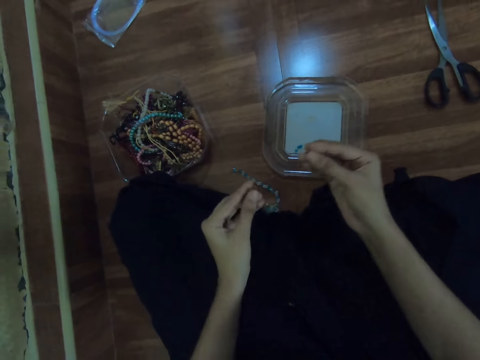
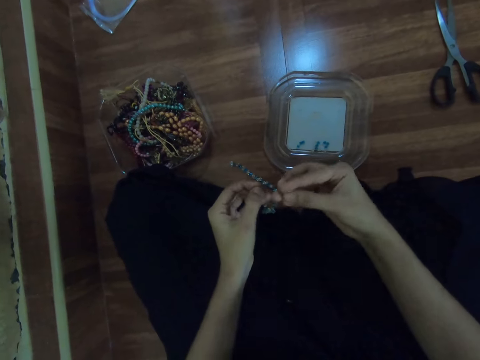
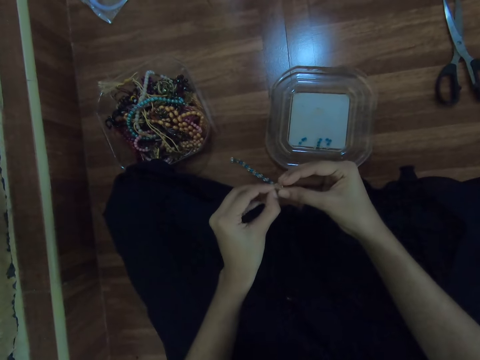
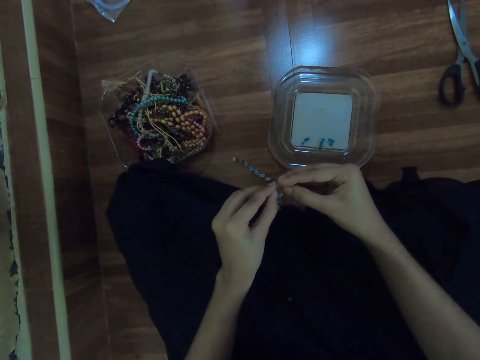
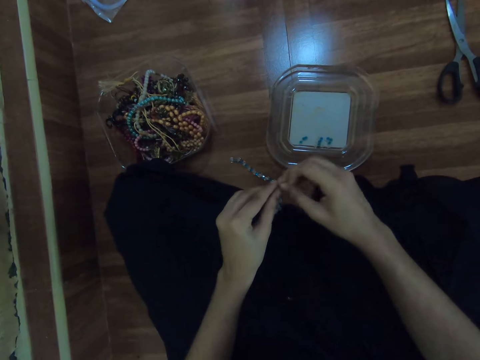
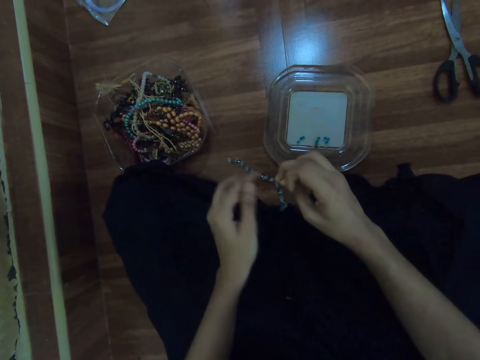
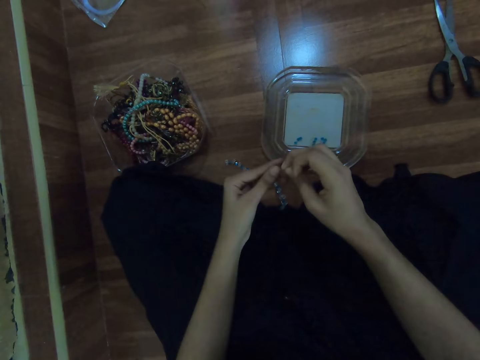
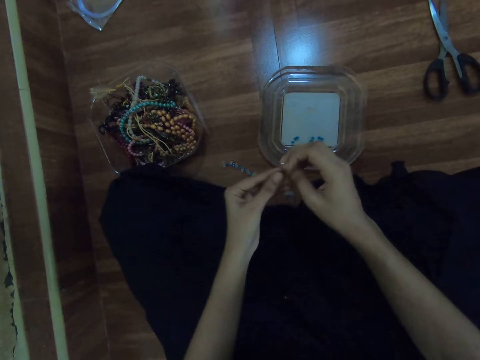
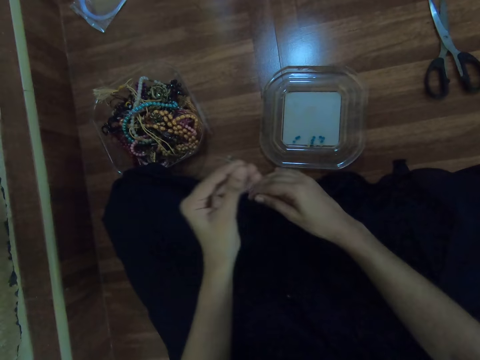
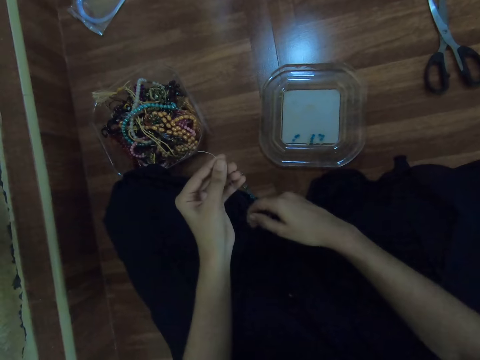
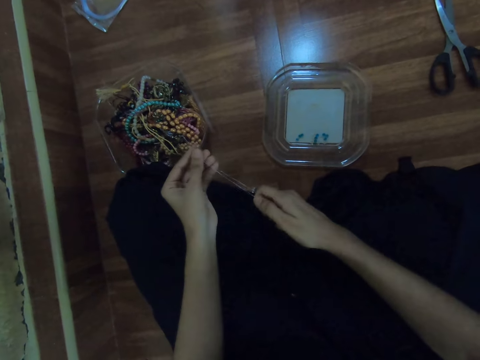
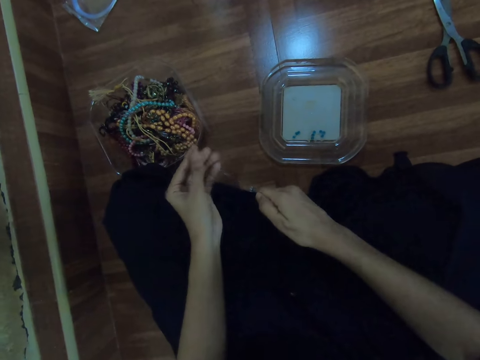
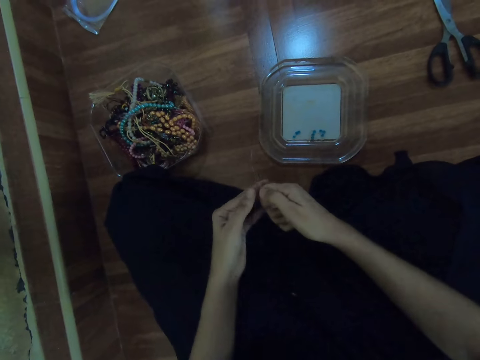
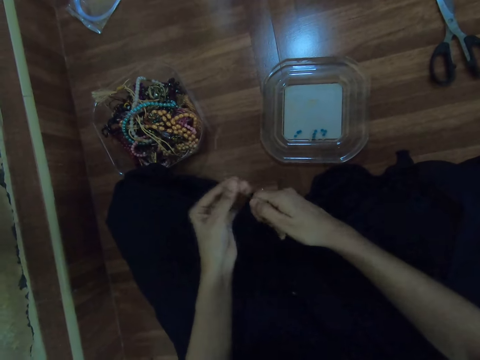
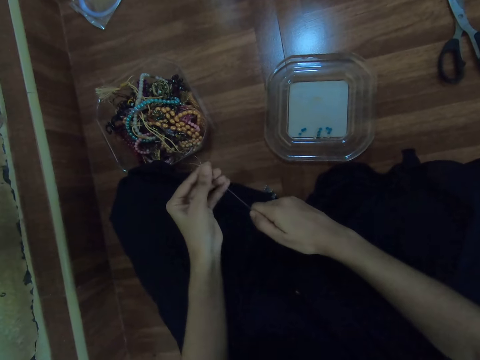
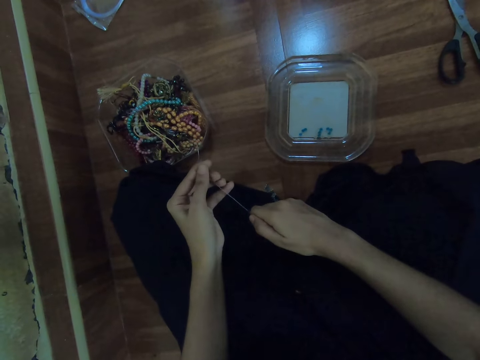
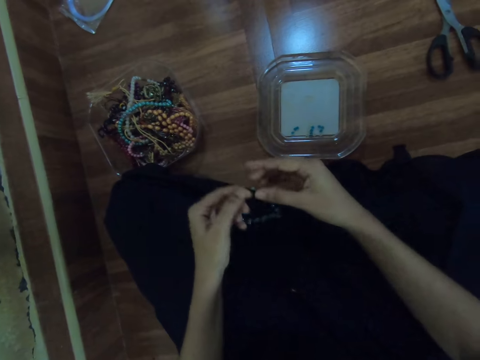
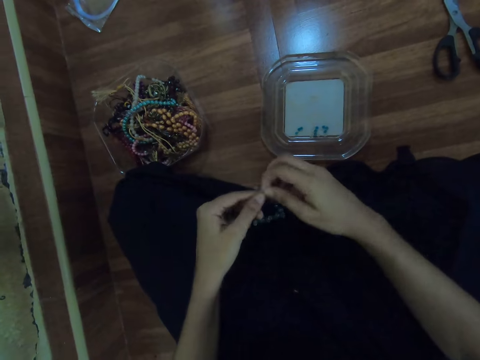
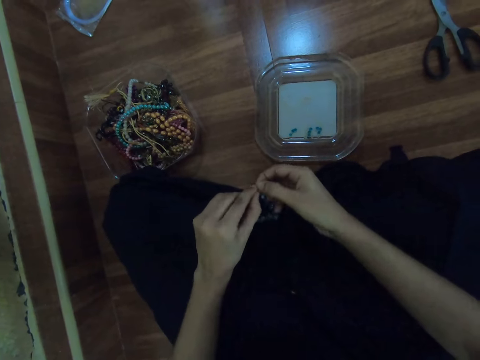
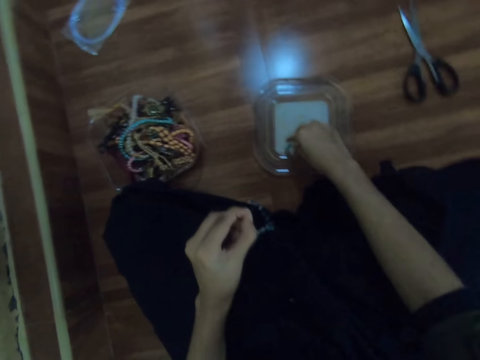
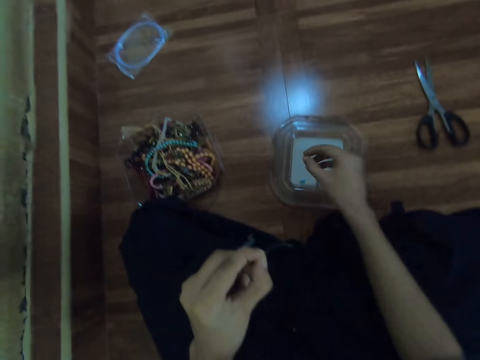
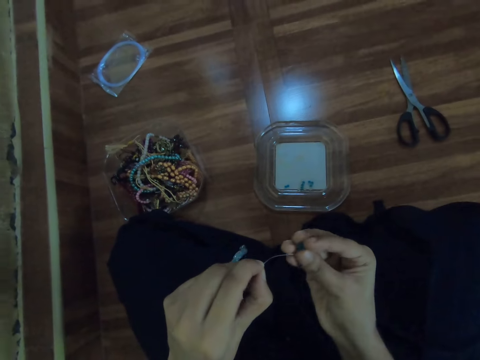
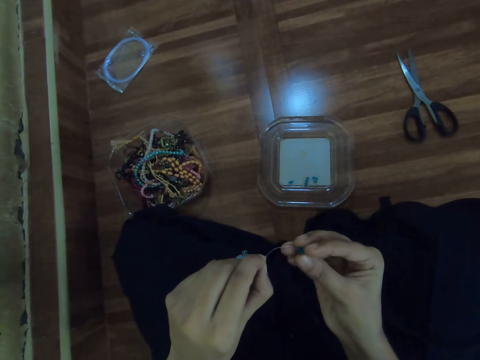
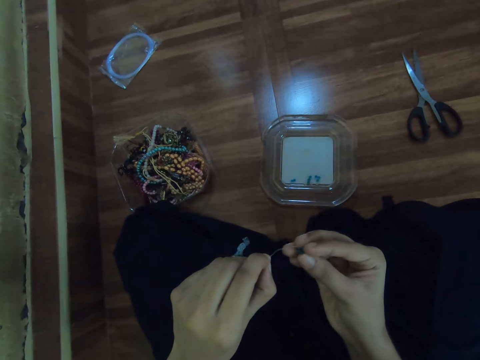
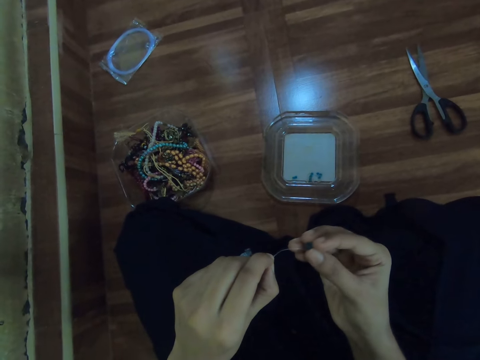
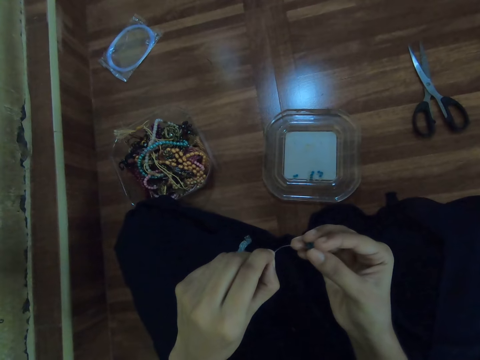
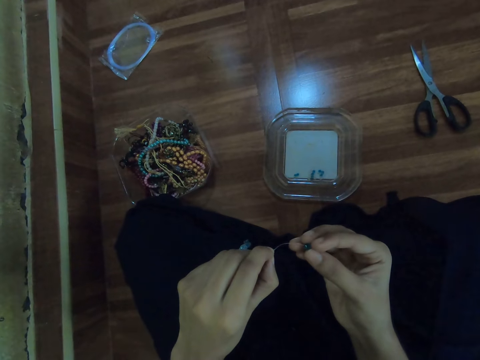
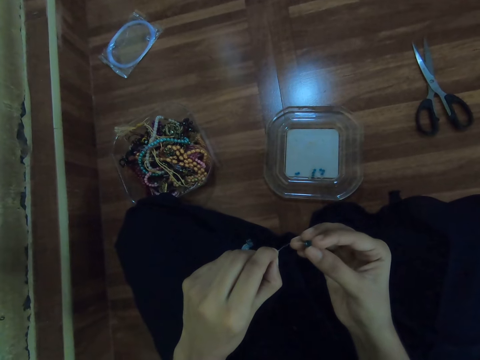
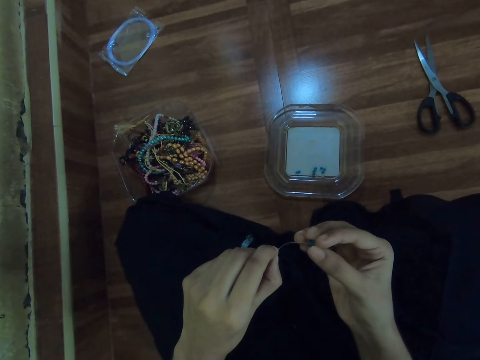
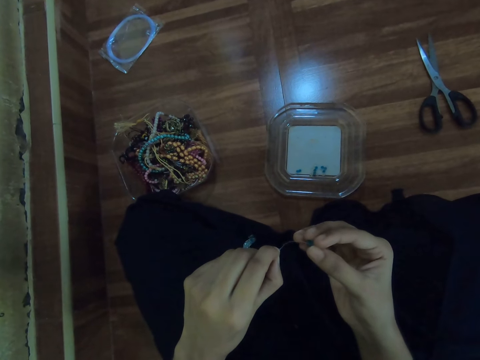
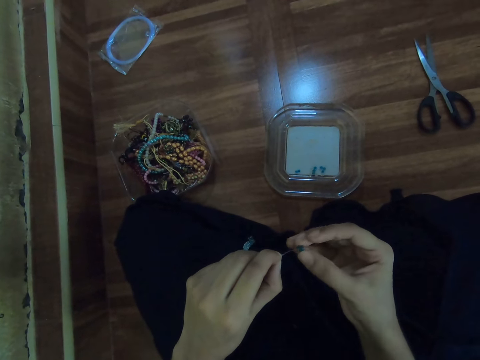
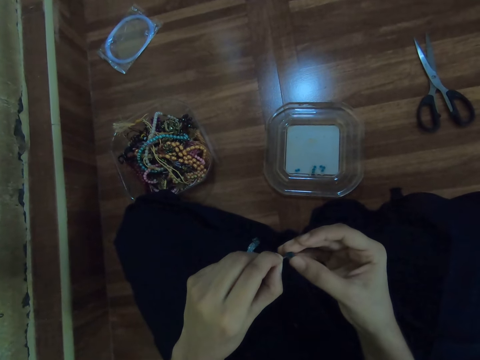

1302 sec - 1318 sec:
The camera wearer inserts the bead in the fishing line with her right hand. She stretches the fishing line with both hands. She holds the fishing line with her left hand. She picks the bead in the container with her right hand. She inserts the bead in the fishing line with her right hand.

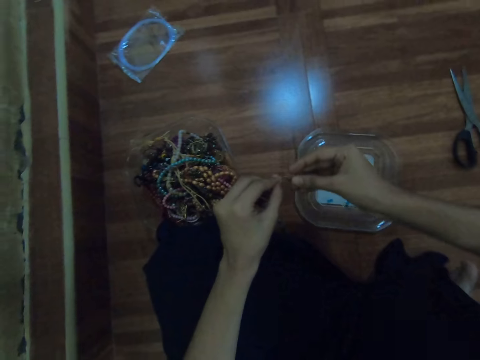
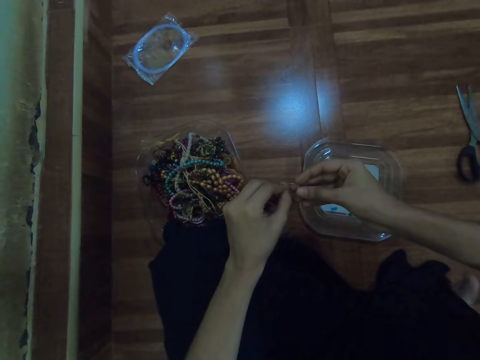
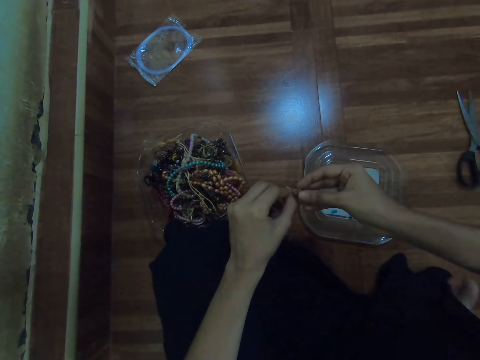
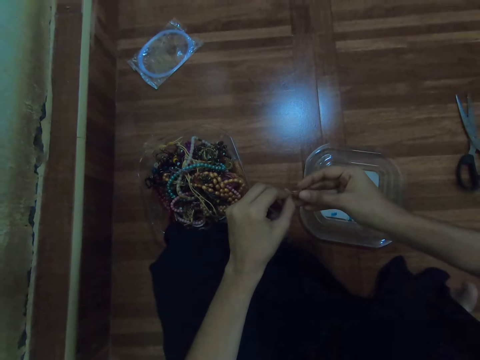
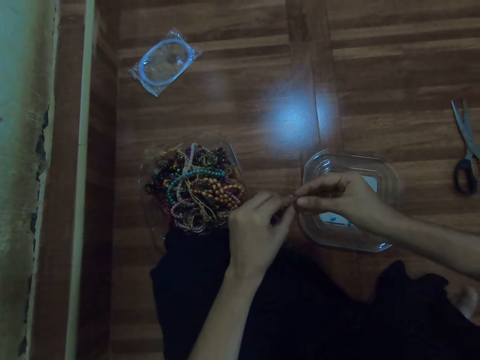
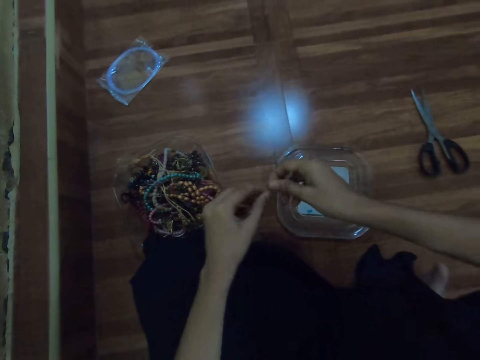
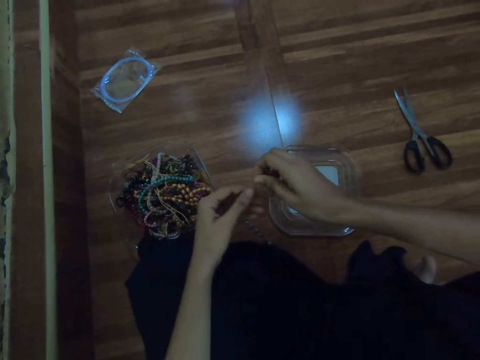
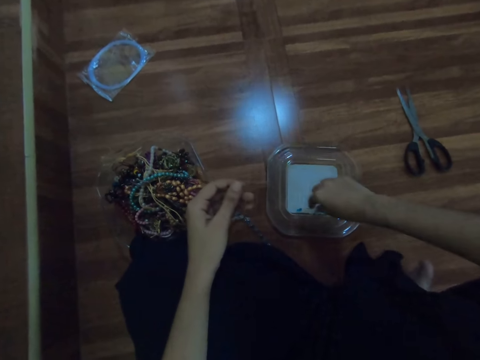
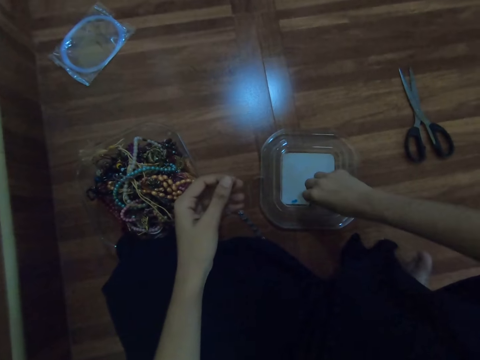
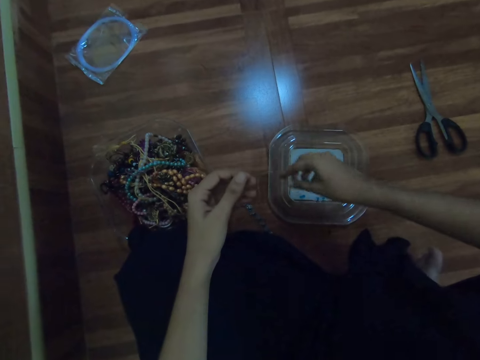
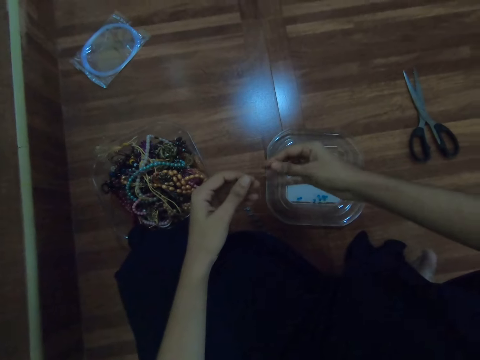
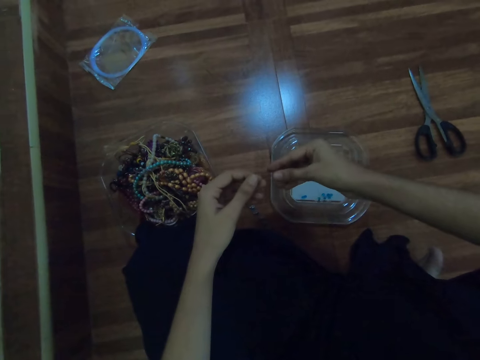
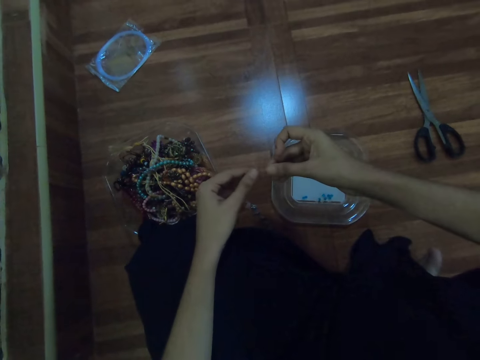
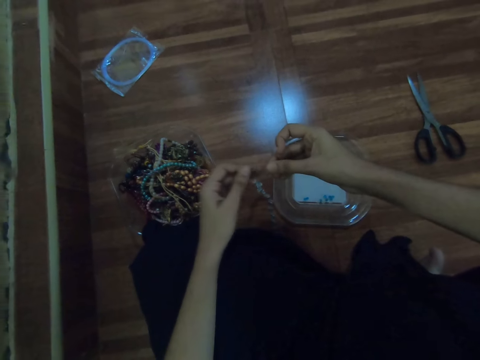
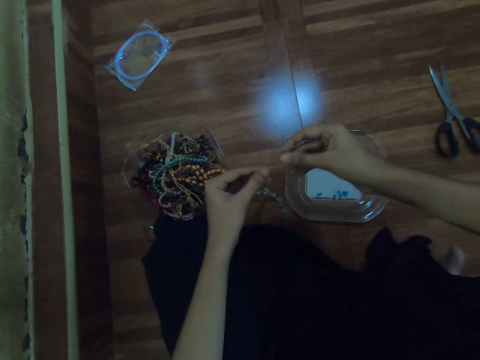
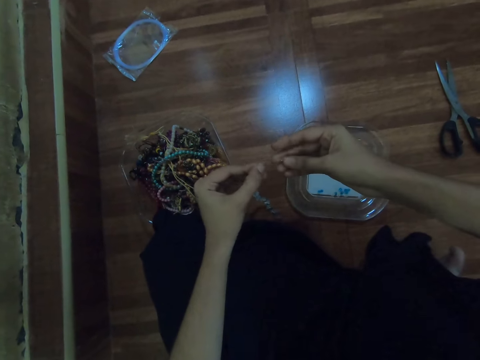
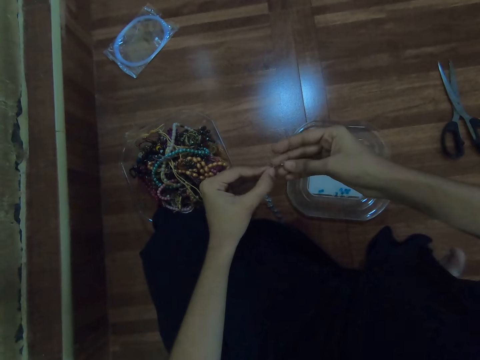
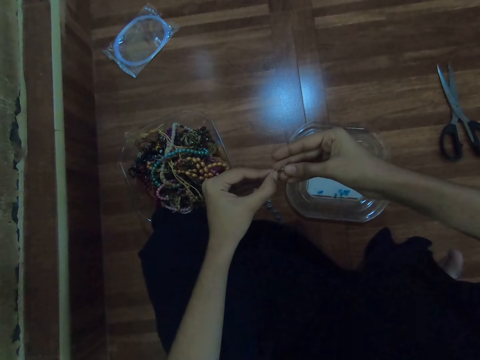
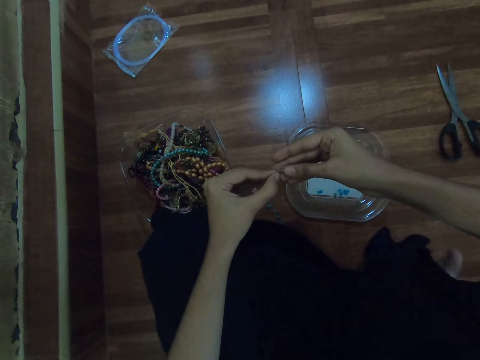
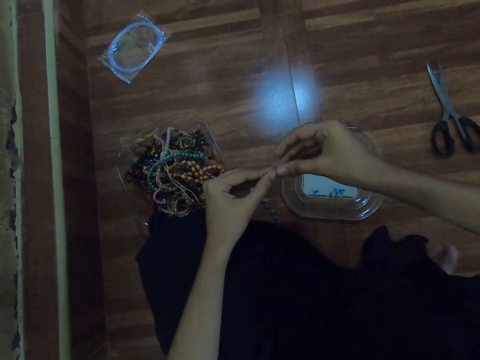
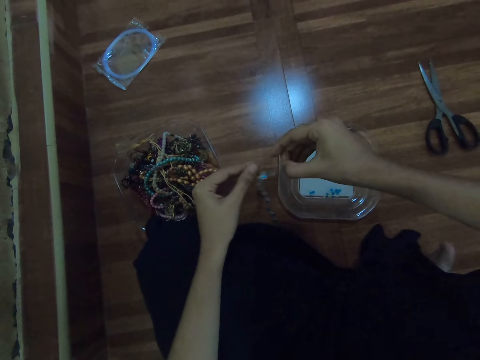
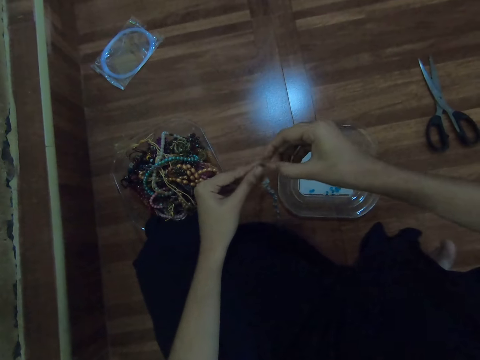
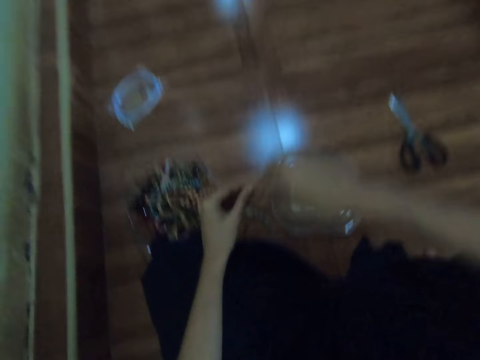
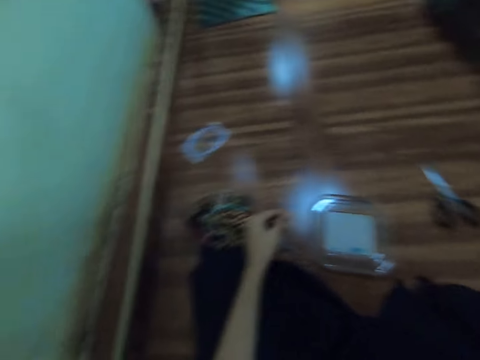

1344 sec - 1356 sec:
The camera wearer inserts the bead in the fishing line with her right hand. She picks the bead in the container with her right hand. She inserts the bead in the fishing line with her right hand.
